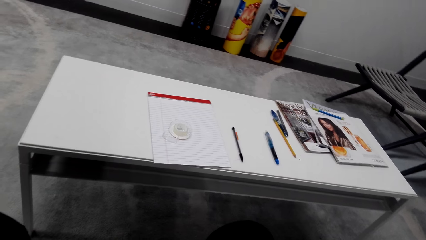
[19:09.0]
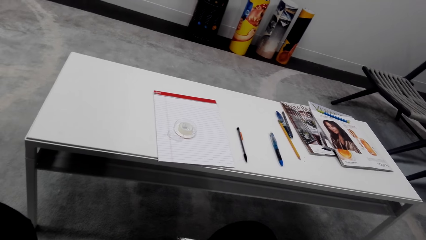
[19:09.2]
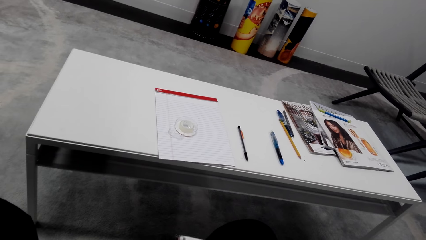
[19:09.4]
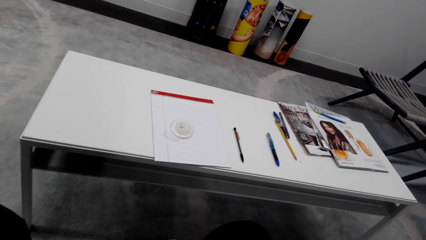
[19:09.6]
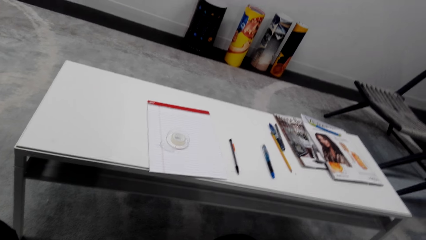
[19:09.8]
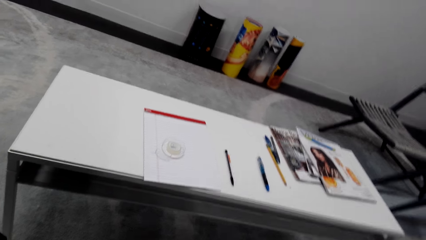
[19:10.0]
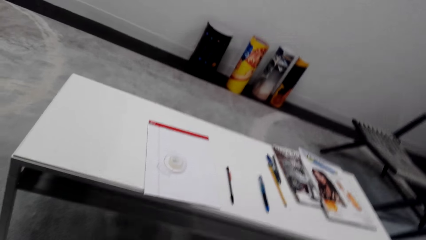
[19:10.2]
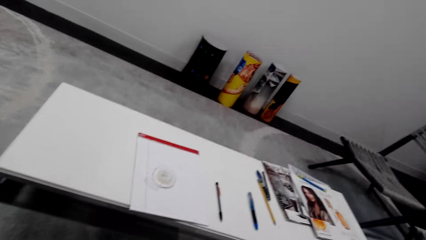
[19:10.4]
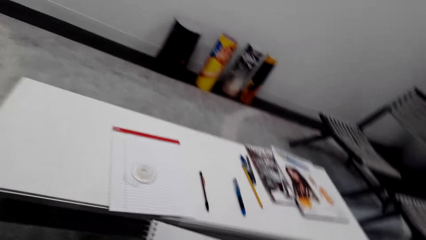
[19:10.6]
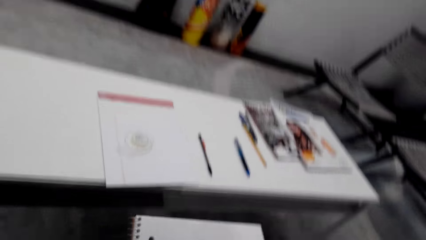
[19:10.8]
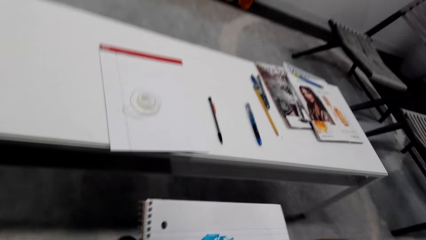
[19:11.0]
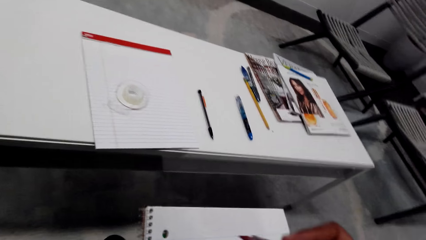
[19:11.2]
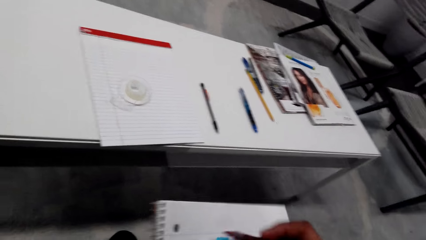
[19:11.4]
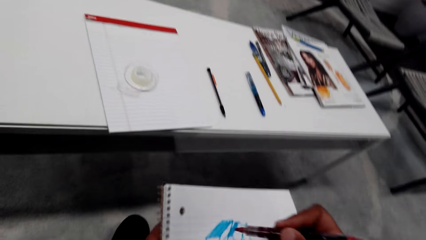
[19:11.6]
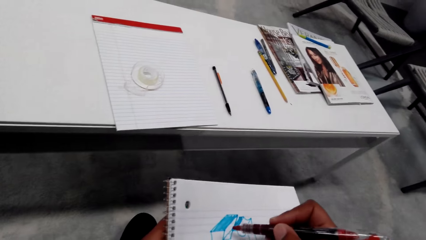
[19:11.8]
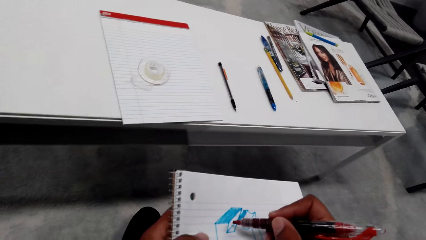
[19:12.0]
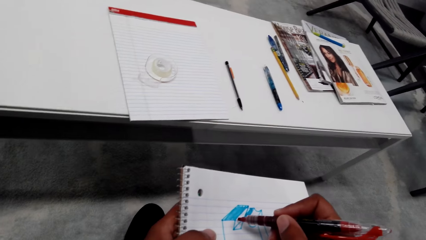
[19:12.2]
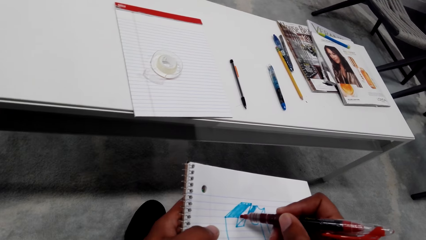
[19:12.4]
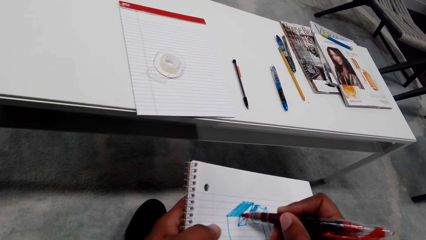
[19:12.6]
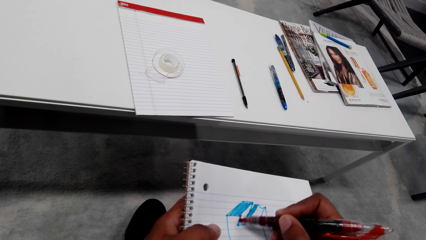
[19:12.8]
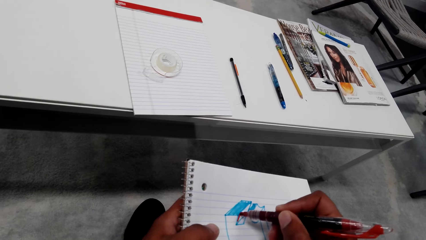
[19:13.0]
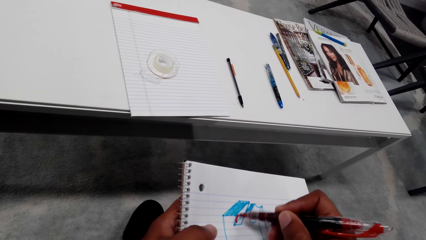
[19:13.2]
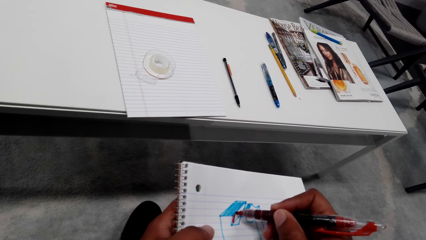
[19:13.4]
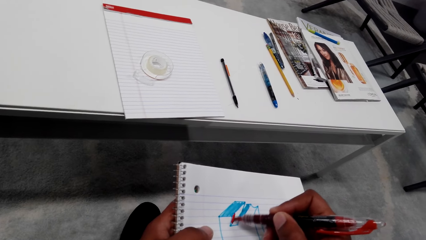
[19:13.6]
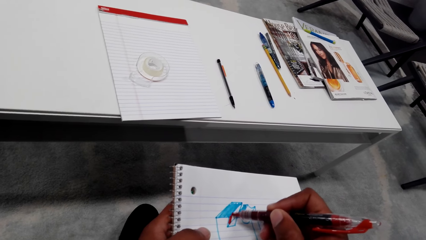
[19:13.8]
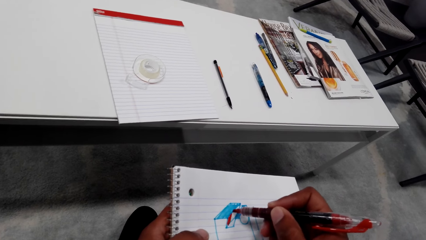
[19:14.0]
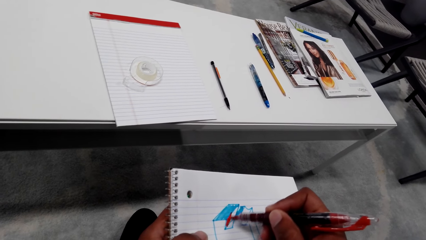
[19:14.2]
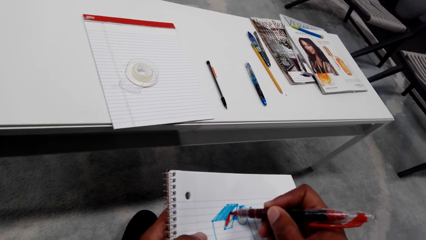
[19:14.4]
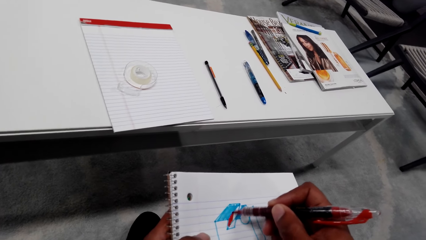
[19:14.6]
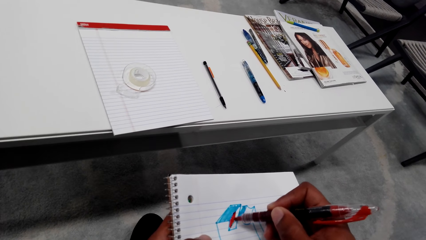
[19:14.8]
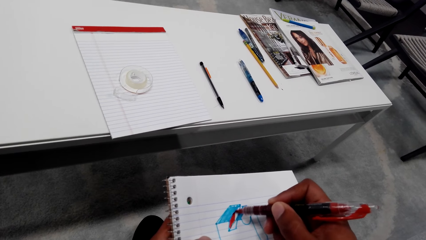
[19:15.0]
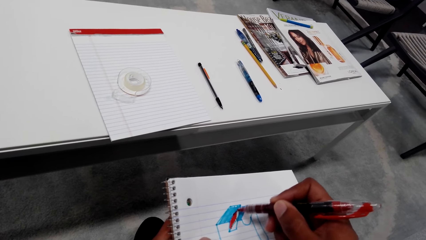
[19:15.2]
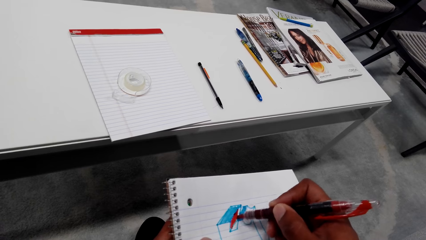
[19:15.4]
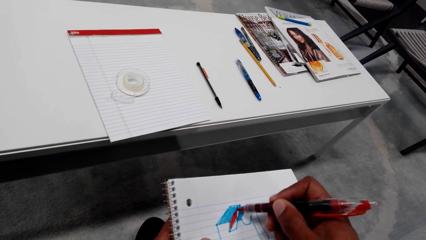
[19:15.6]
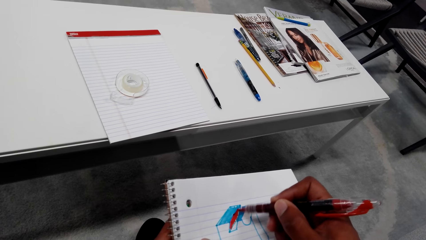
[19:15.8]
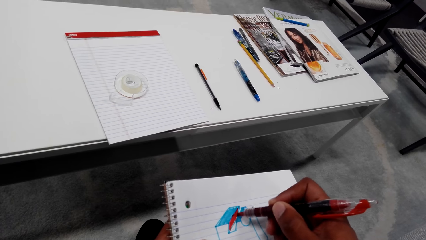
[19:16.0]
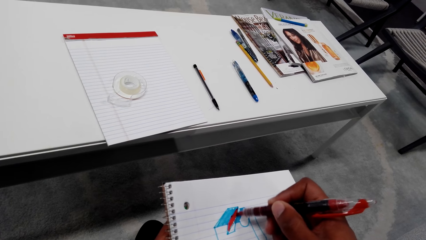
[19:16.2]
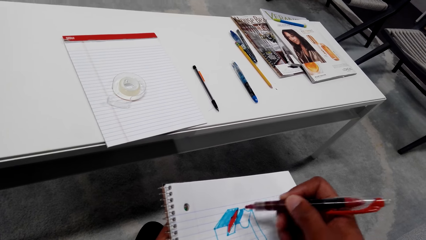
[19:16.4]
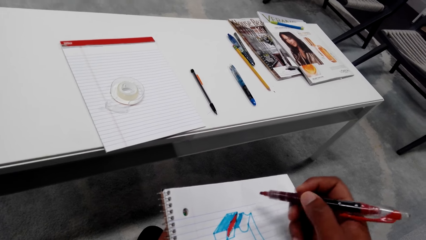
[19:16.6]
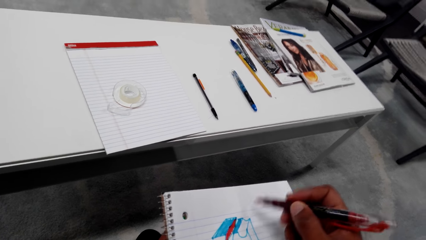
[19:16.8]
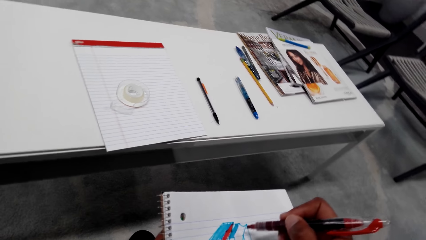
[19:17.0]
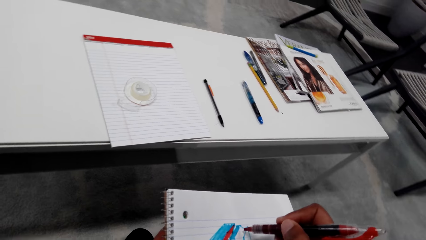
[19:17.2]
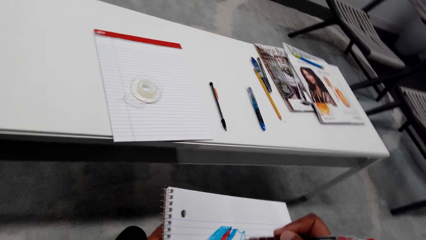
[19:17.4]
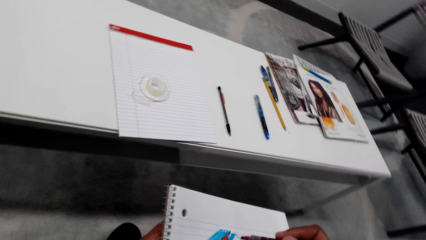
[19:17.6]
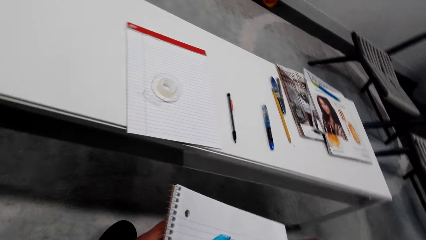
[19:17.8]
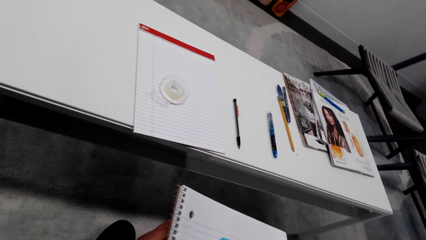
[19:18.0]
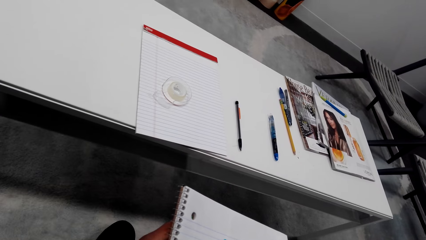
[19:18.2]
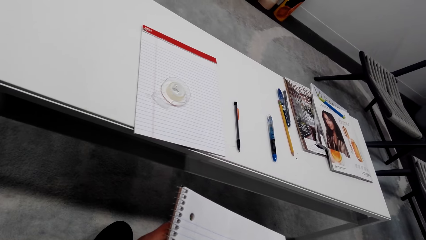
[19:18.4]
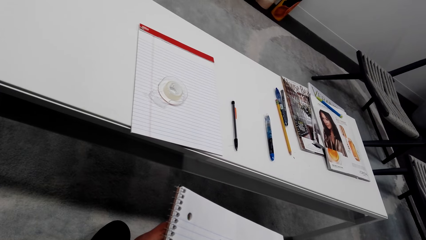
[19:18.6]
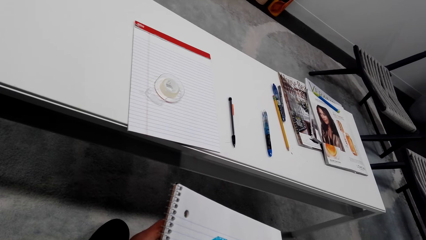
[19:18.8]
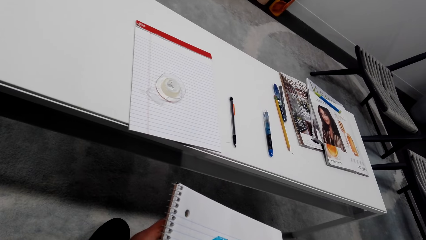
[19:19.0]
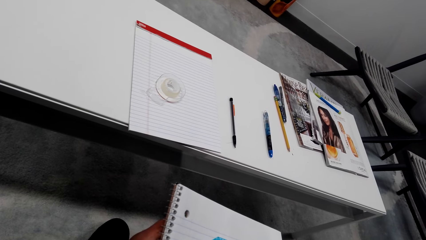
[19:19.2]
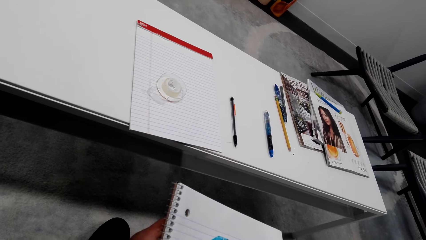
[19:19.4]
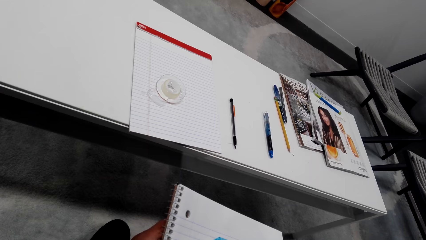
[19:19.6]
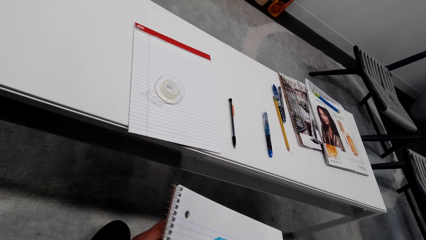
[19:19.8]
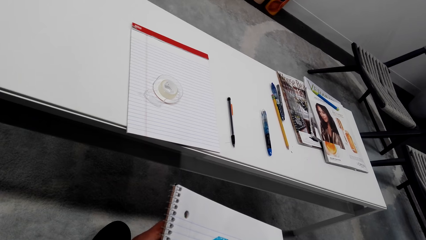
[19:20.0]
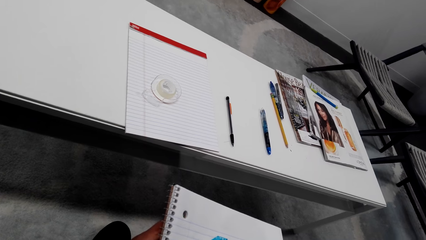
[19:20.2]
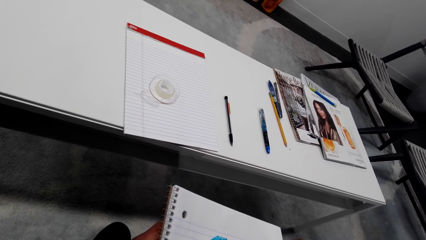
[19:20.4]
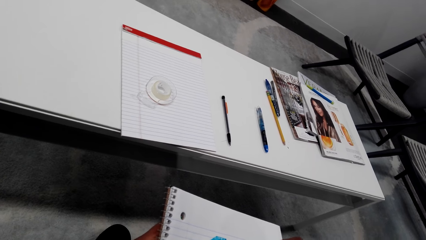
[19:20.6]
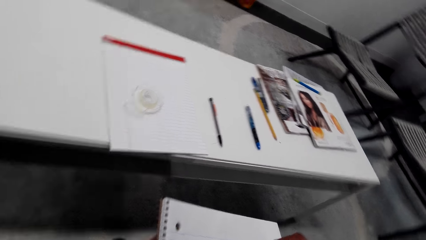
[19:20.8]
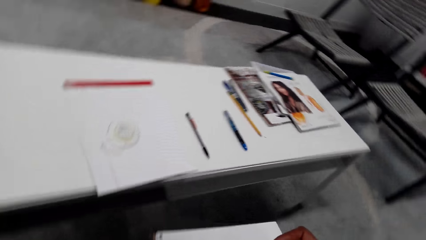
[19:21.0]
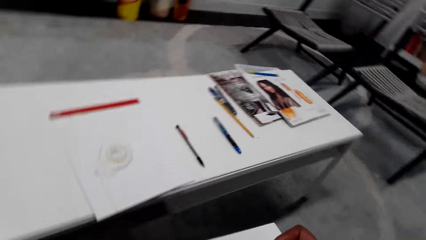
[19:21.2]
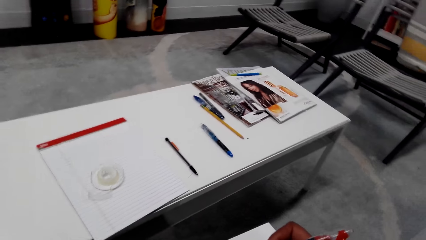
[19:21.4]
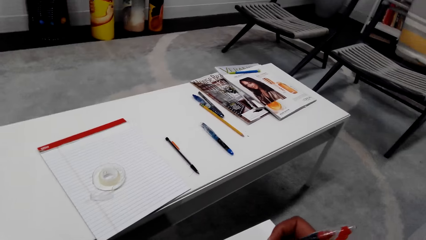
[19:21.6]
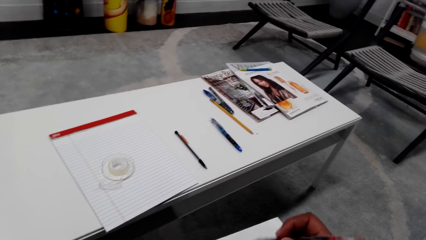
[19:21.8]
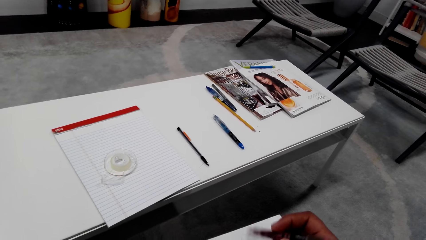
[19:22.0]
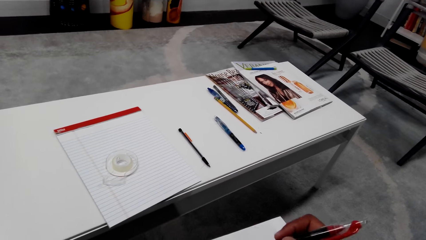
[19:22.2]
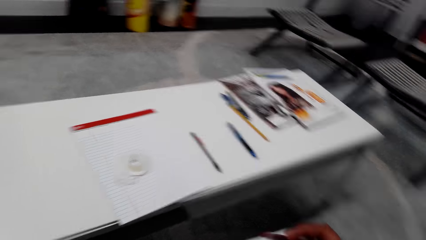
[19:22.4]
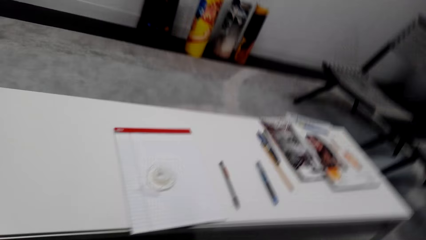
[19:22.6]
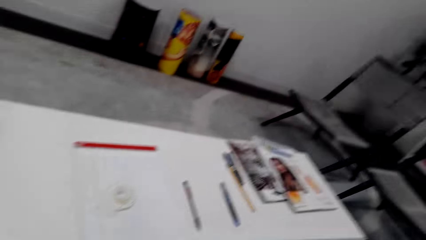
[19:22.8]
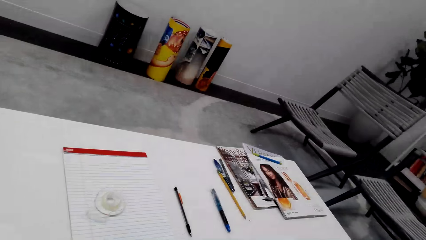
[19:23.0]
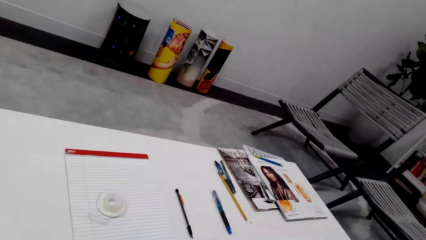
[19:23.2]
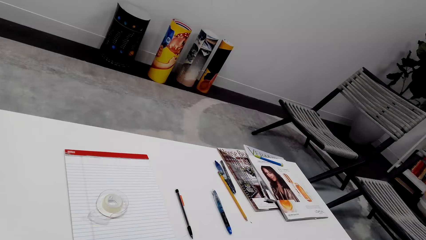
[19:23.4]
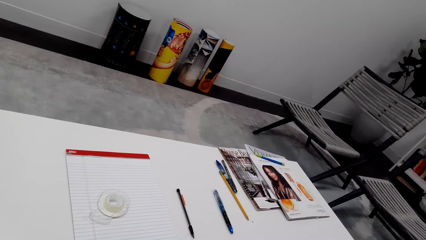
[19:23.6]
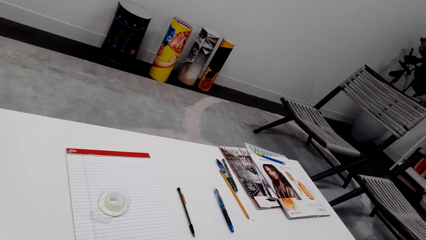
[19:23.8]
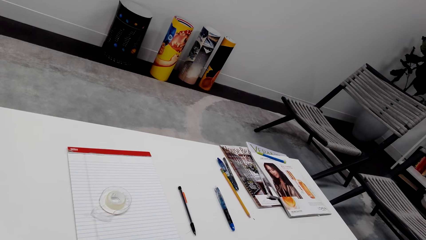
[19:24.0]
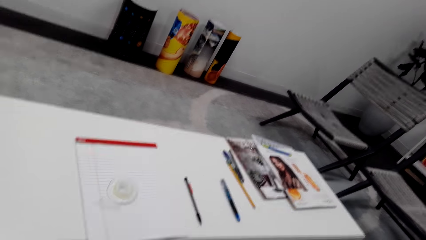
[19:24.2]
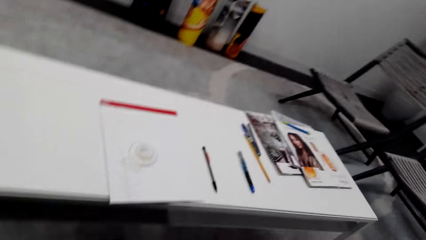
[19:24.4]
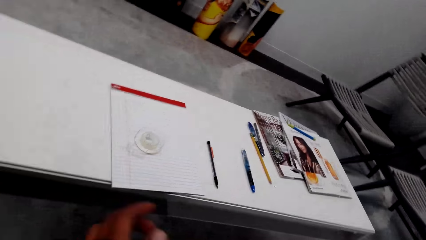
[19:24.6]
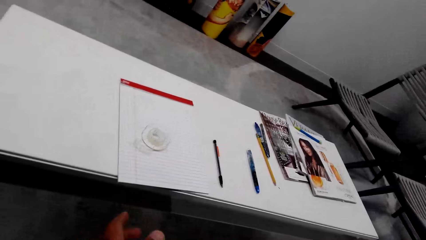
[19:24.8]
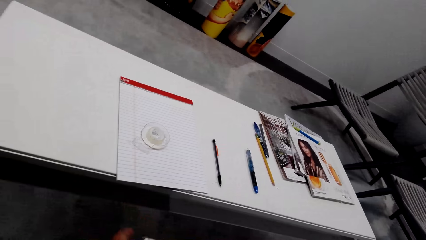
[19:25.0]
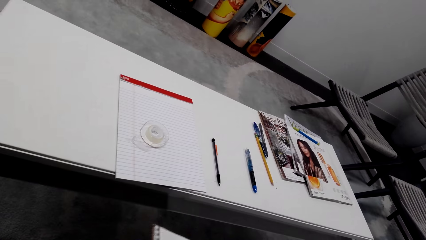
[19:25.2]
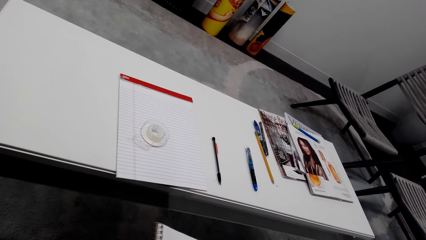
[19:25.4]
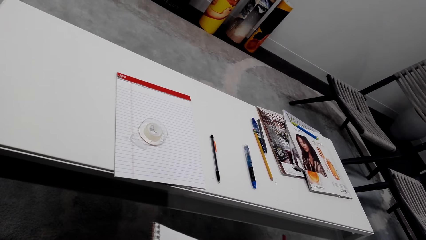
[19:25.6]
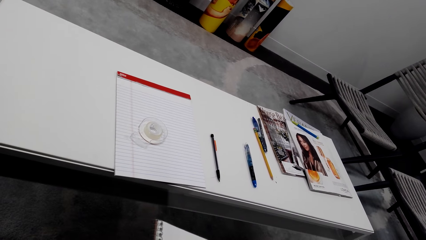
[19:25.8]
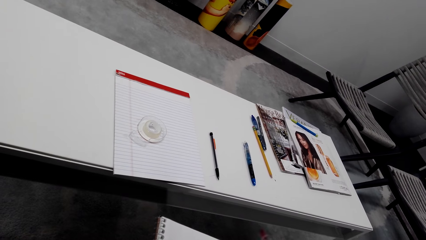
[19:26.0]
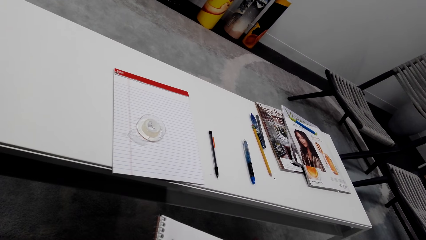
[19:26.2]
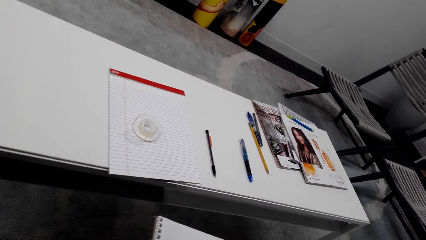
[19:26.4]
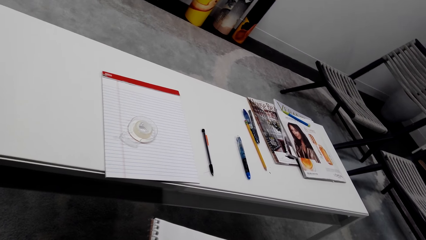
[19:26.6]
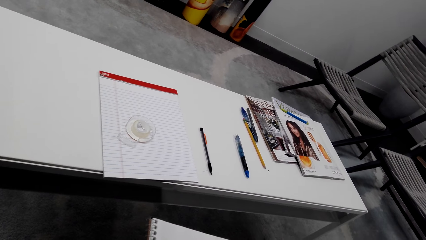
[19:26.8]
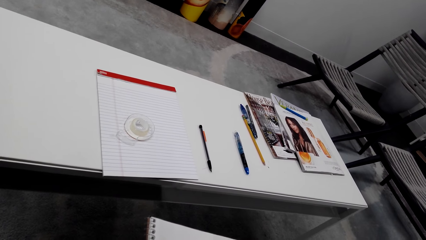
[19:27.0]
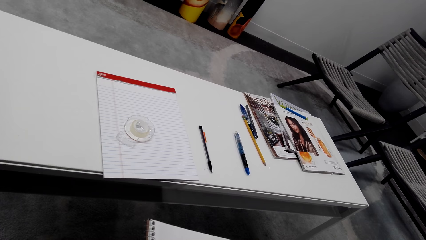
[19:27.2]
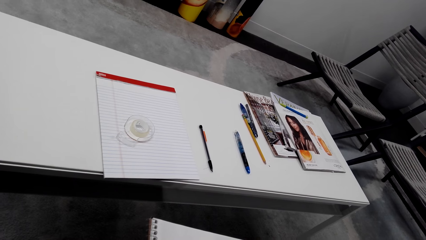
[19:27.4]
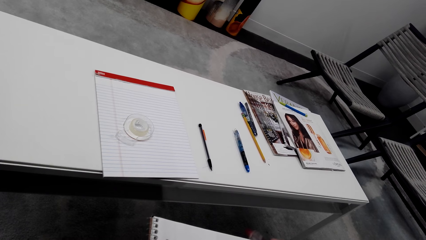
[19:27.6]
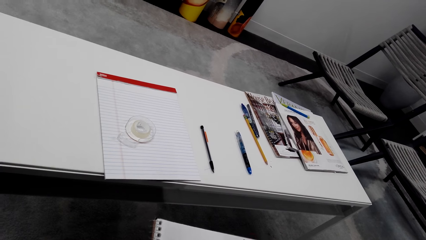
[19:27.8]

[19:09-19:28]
The camera wearer moves the book. They color the drawing. They move the marker pen. They draw on the book with the marker pen. They move the marker pen. They draw on the book with the marker pen. They look around. They look at the table. They move the left hand. They lift the book. They draw on the book with the marker pen. They color the drawing.
